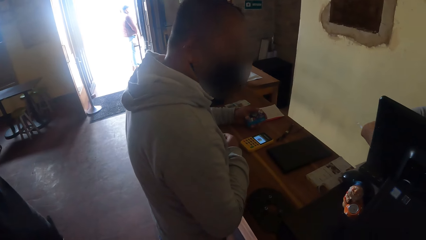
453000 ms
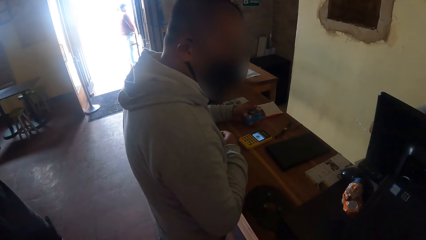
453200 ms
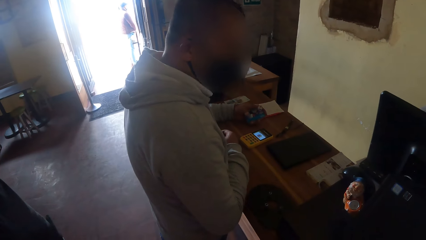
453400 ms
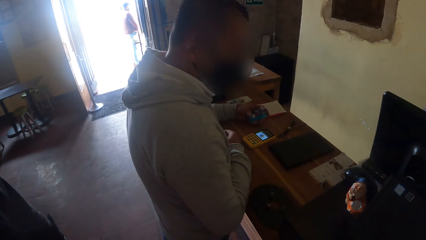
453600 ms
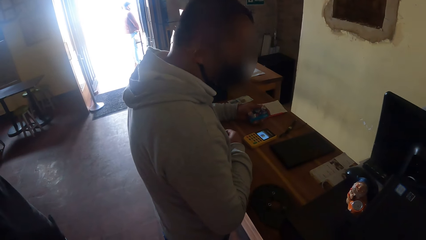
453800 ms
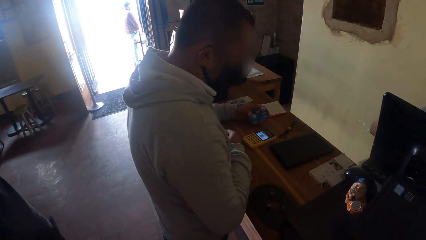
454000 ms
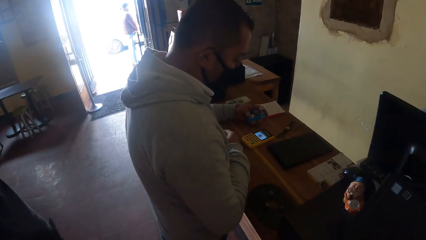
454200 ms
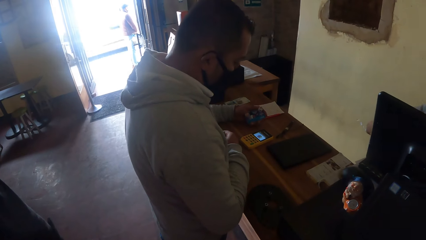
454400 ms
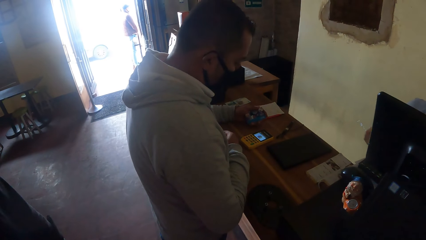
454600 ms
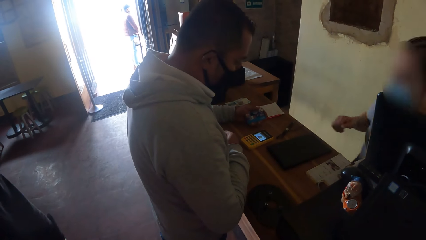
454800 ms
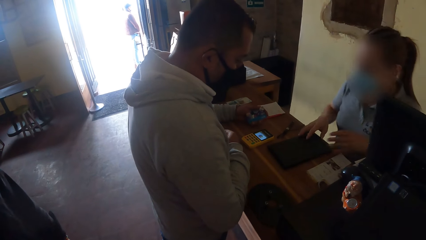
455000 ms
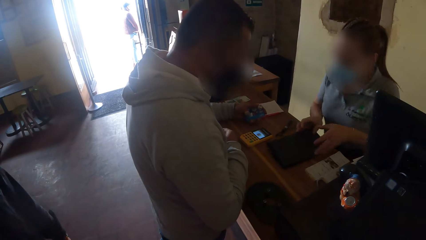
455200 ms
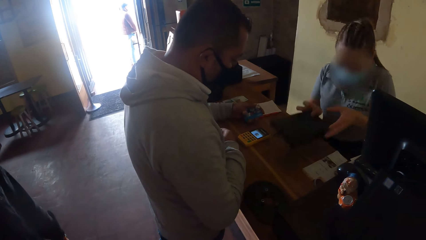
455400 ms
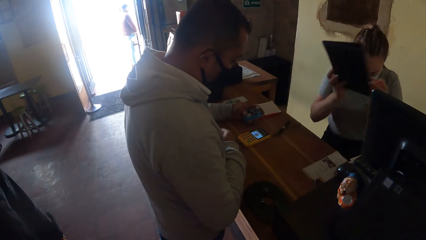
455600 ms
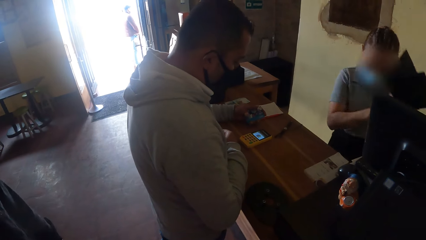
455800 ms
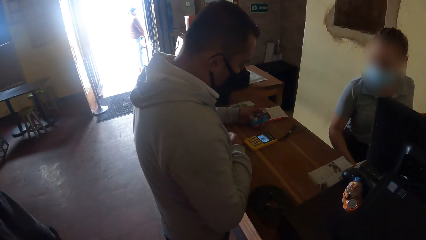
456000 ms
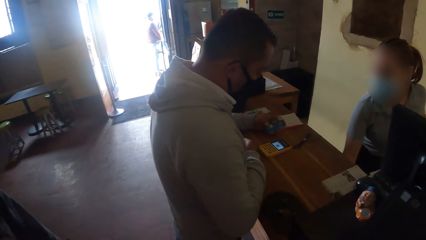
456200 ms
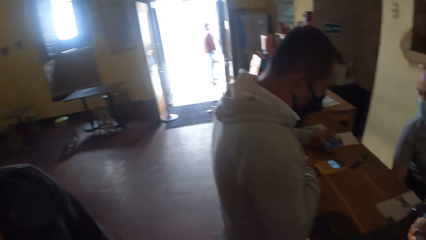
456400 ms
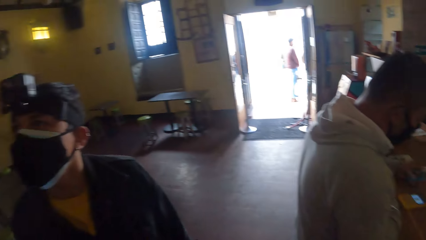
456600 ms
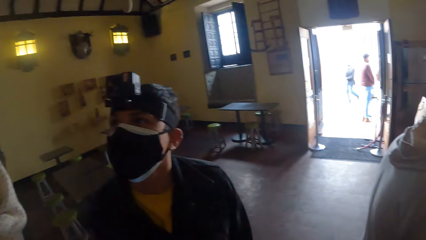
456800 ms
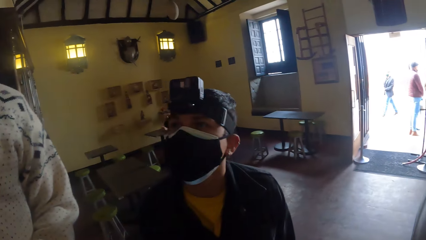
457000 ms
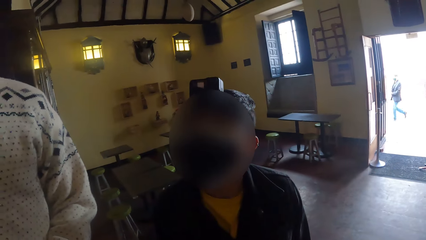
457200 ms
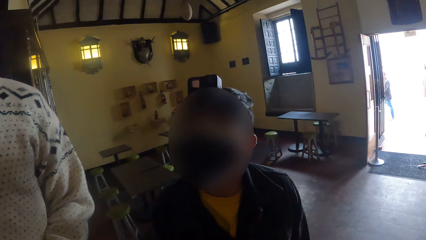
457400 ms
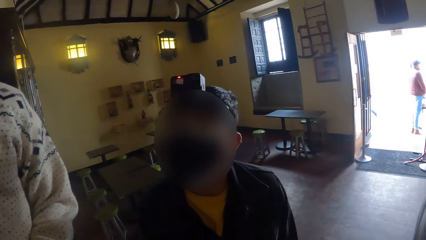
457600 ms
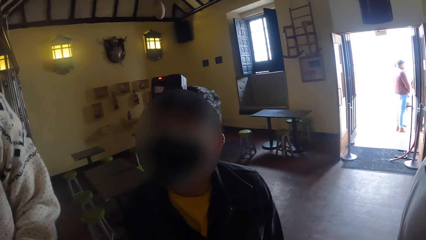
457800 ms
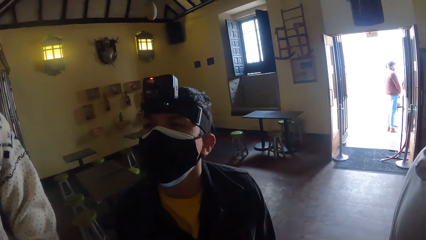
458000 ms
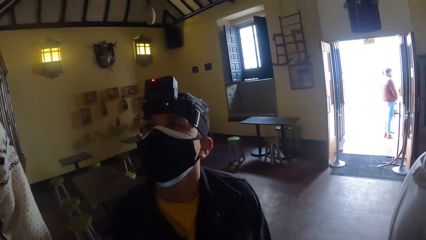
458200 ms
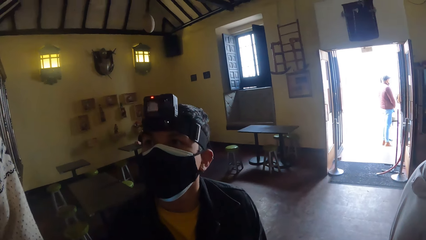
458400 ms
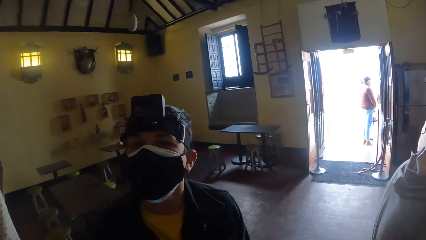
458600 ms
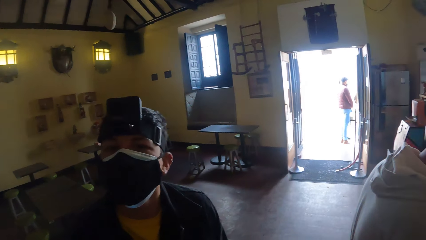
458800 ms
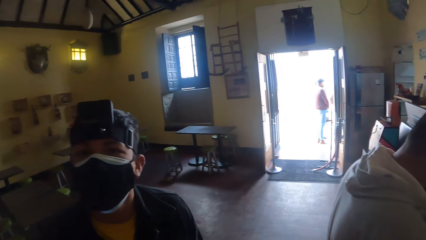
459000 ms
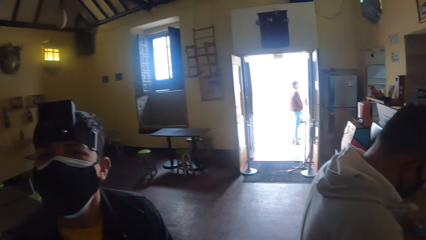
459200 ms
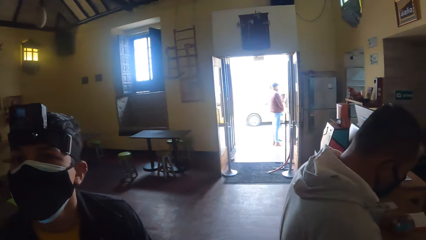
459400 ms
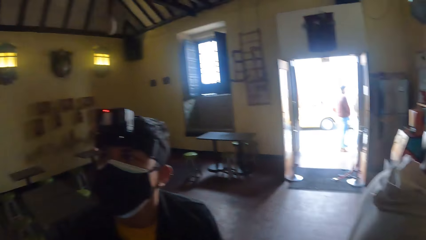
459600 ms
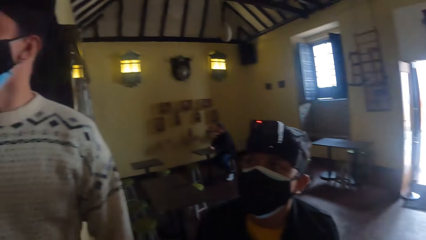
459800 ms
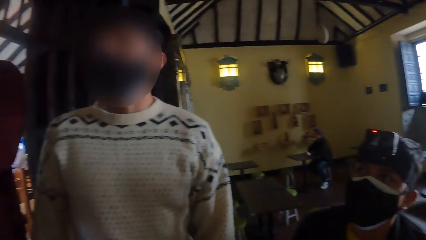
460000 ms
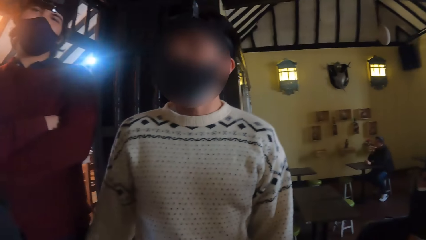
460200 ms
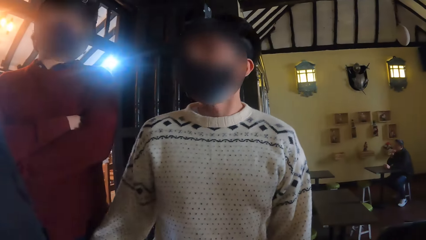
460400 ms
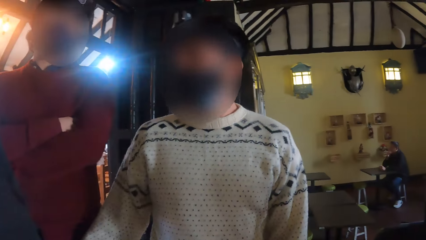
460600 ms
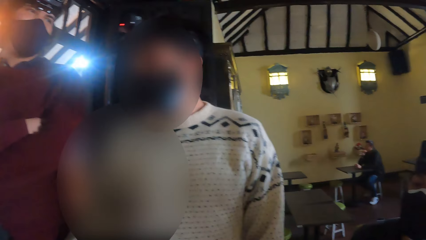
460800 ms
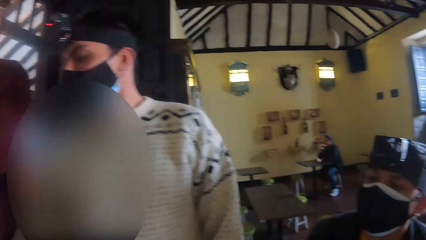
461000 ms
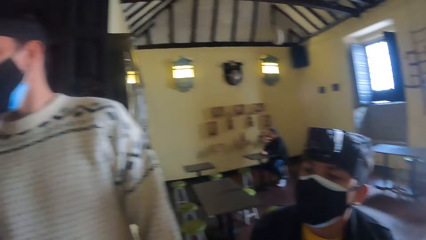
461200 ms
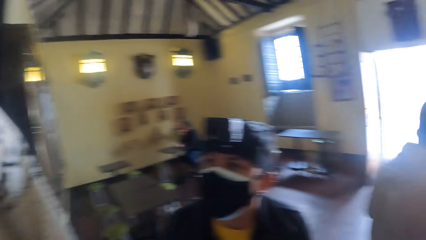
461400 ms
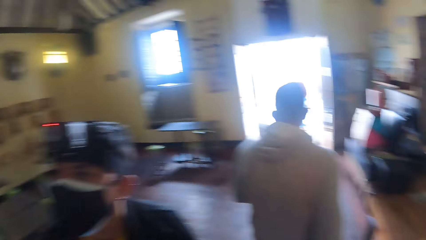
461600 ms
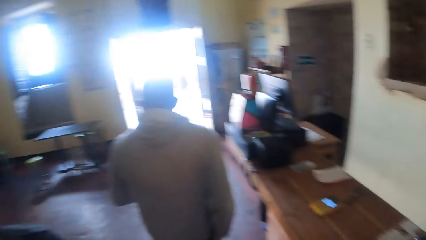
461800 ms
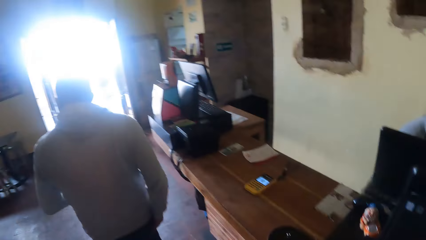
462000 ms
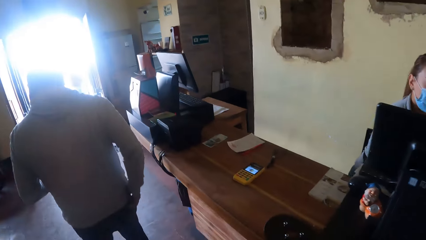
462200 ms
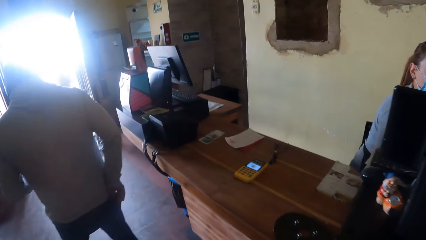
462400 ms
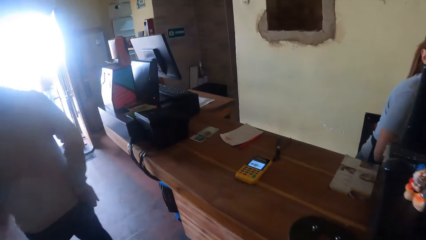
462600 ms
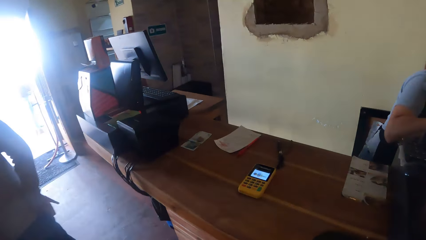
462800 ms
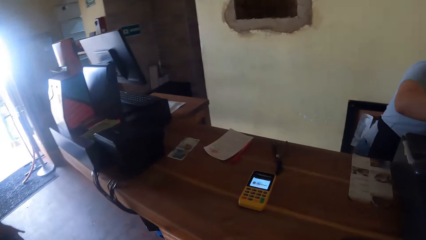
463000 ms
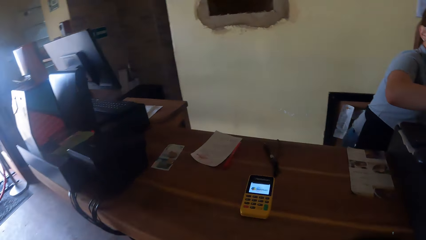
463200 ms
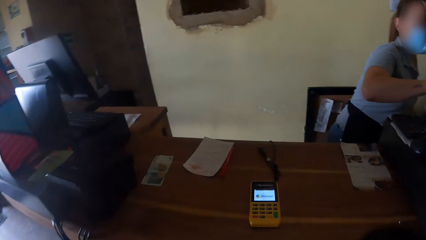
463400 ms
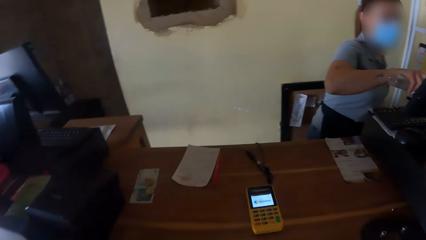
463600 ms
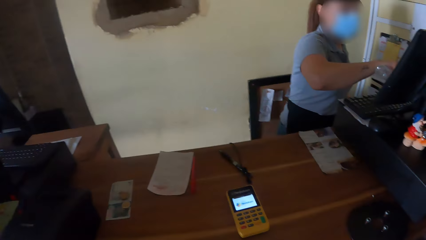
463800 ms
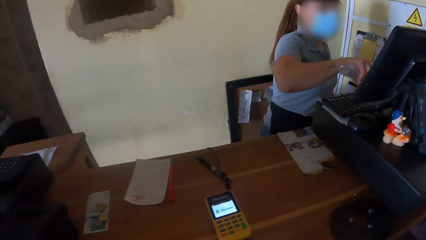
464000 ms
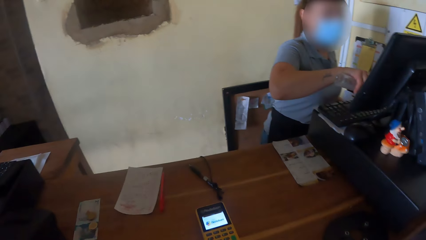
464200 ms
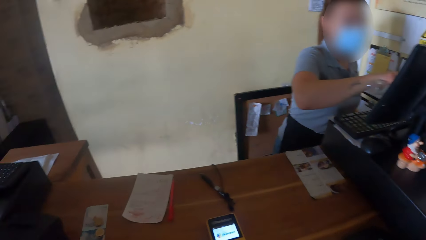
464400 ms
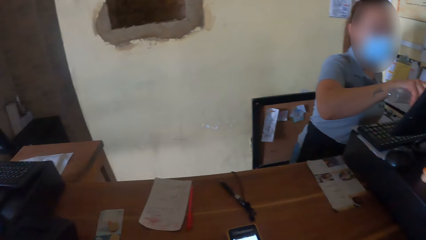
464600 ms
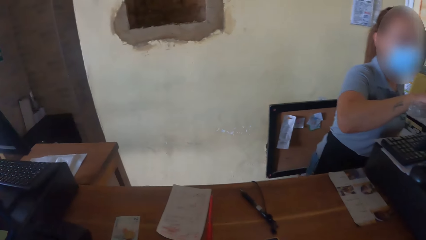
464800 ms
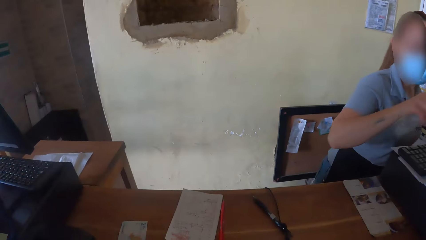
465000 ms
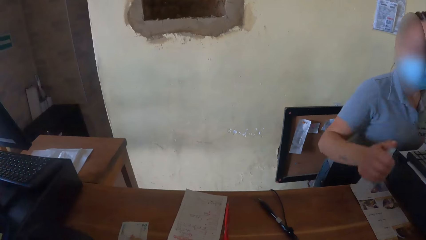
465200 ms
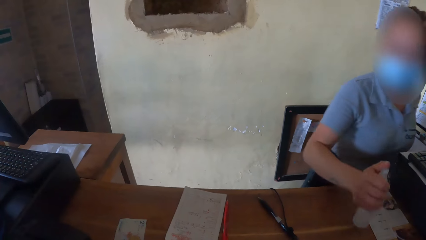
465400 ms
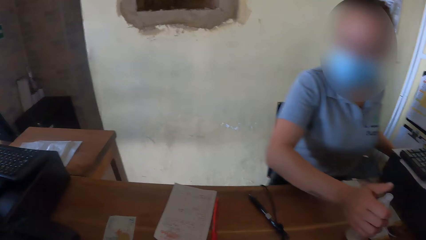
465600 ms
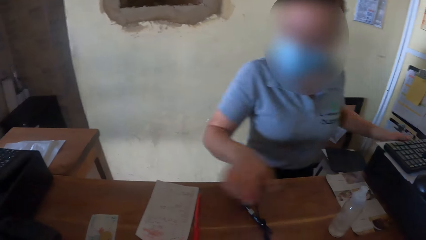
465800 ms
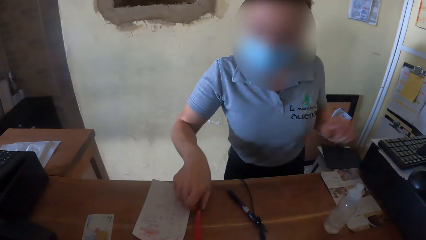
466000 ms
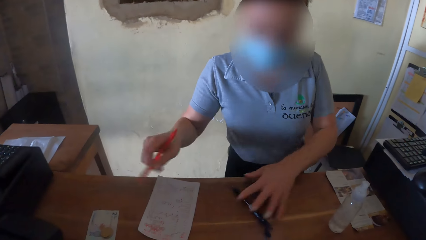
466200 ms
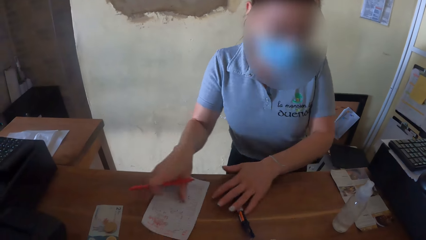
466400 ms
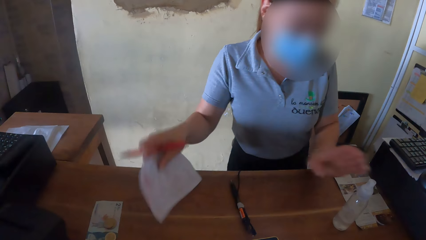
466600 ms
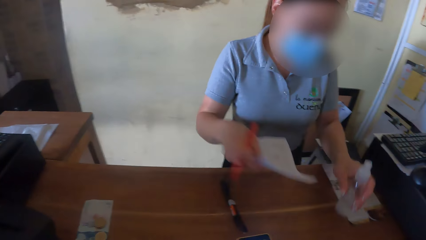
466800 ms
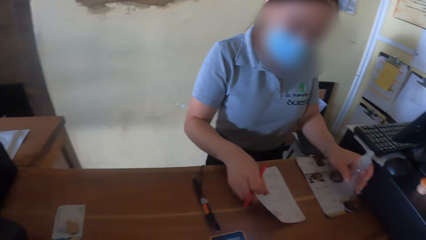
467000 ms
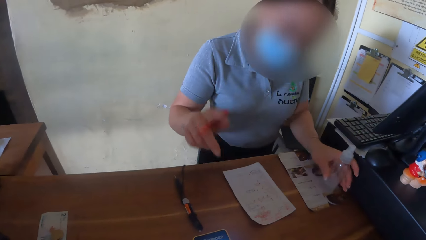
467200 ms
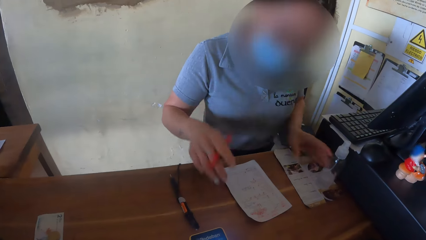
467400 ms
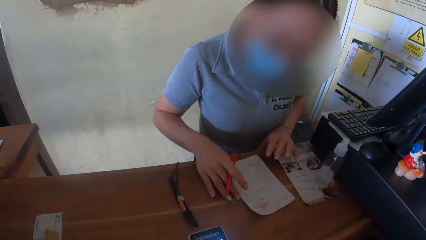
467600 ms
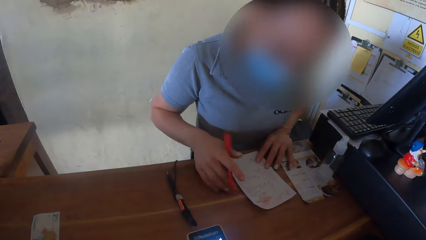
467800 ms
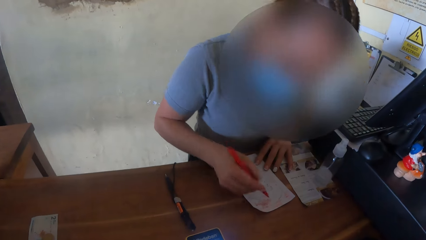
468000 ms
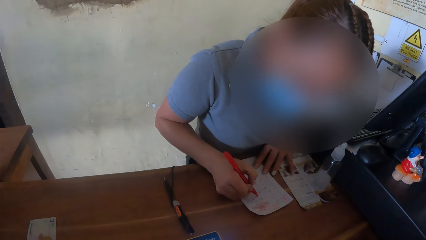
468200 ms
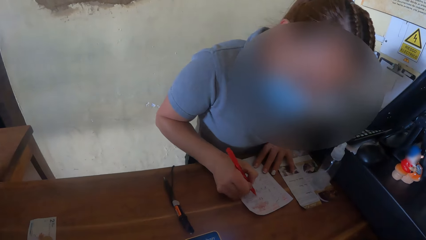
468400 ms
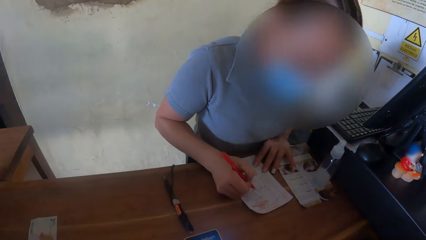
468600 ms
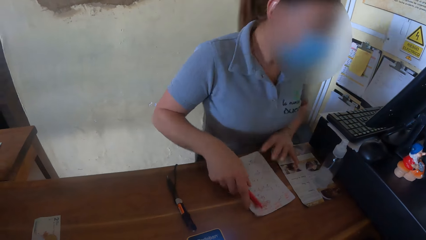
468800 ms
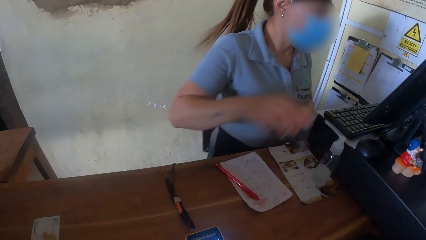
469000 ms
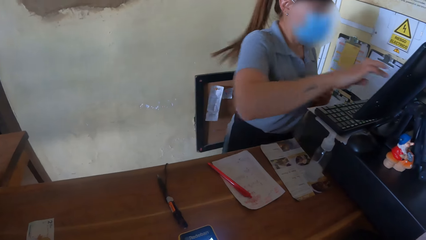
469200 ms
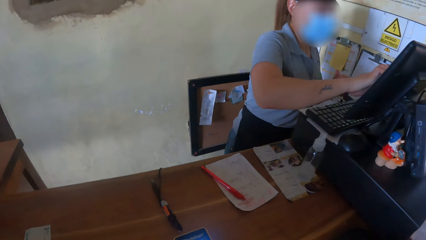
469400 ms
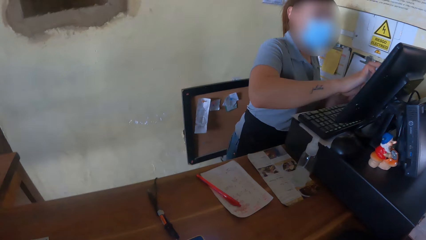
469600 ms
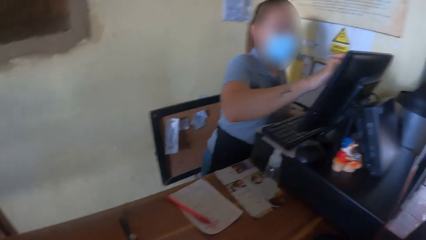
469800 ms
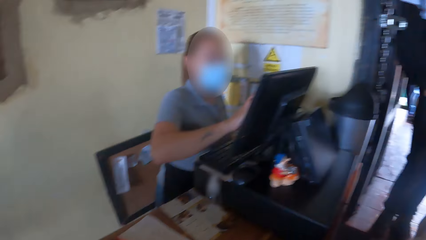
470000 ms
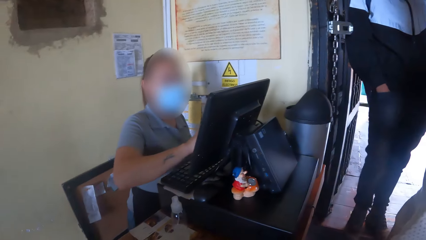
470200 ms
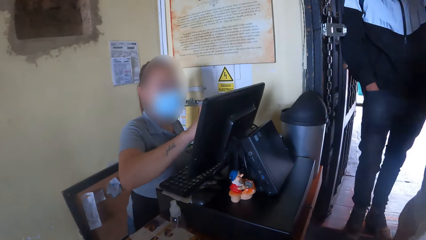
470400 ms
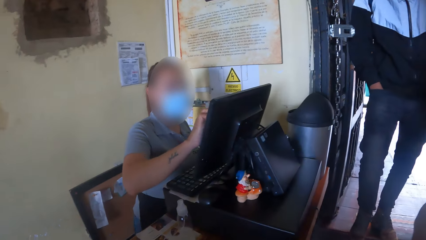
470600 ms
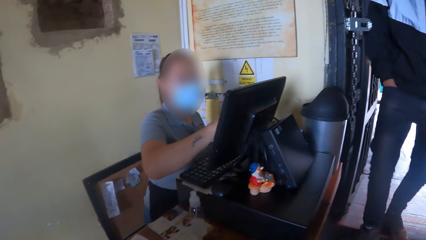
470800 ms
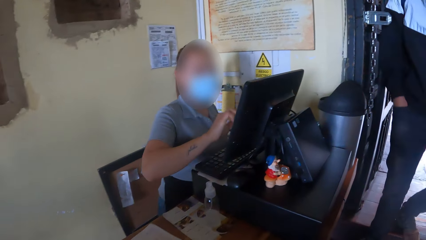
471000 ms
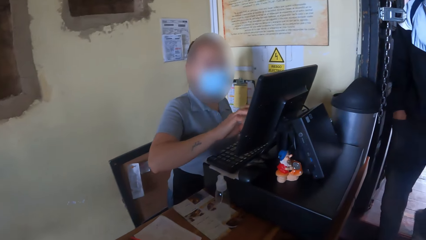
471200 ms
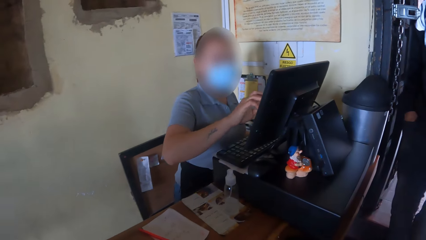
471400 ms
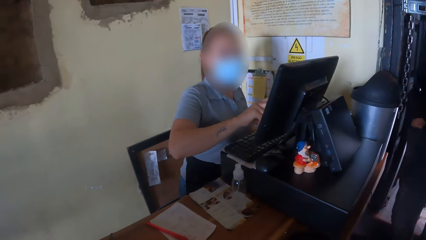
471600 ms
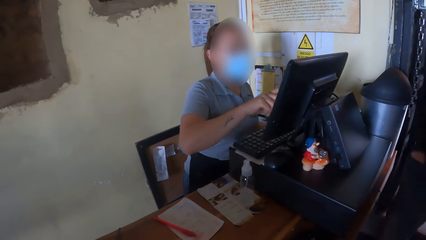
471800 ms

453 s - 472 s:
A woman picks a book from the table with her hands. A man interacts with the camera wearer and another man. Another man walks away from the table. The camera wearer walks towards the table. The woman operates a computer with her right hand. The woman drops a bottle on the table with her right hand, picks a red pen on the table with her right hand, and picks the paper on the table with her right hand. The woman moves the bottle on the table with her left hand. The woman puts the paper on the table. The woman writes on the paper with the red pen in her right hand. The woman operates the computer with her right hand. Another man walks down the stairs.
